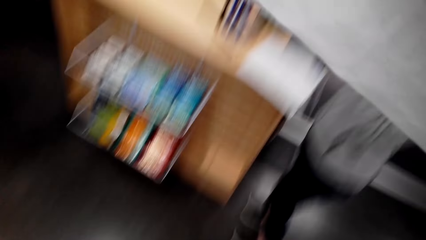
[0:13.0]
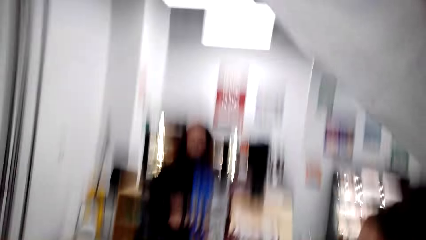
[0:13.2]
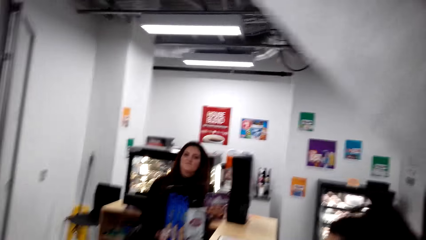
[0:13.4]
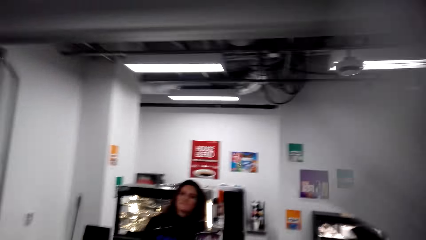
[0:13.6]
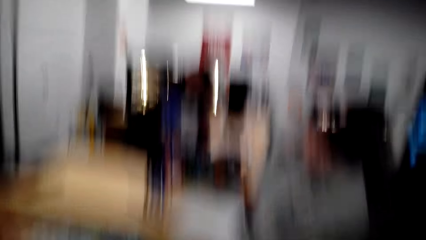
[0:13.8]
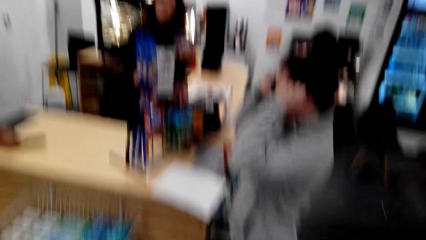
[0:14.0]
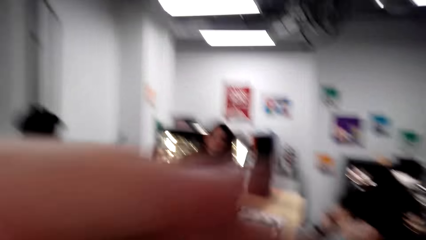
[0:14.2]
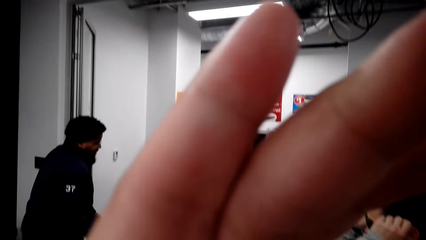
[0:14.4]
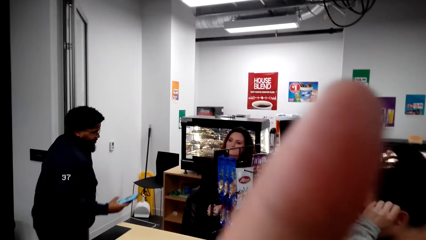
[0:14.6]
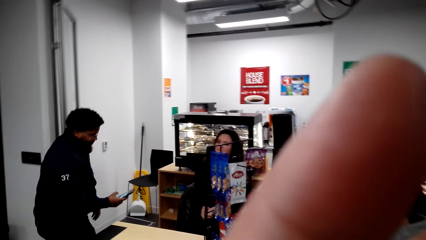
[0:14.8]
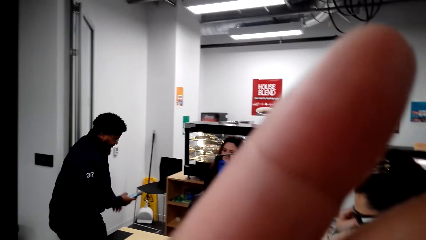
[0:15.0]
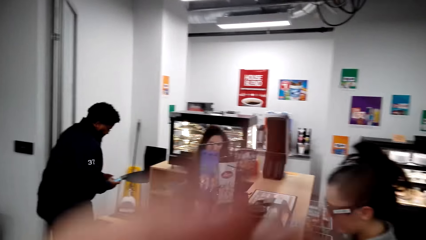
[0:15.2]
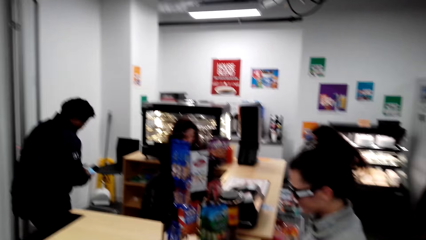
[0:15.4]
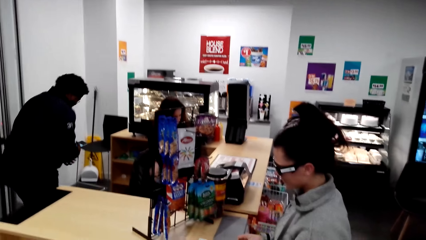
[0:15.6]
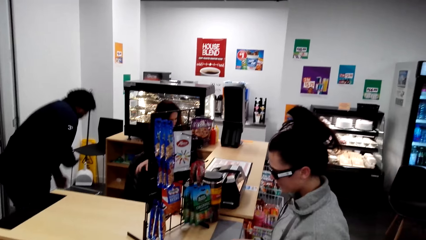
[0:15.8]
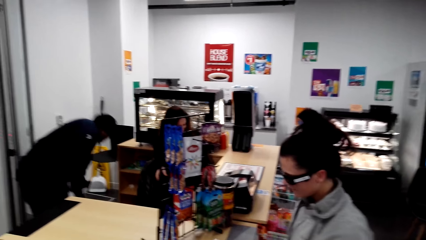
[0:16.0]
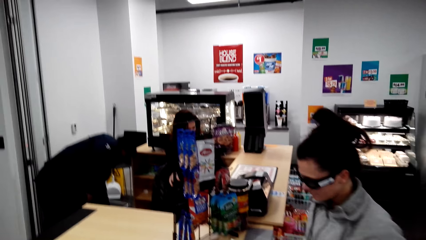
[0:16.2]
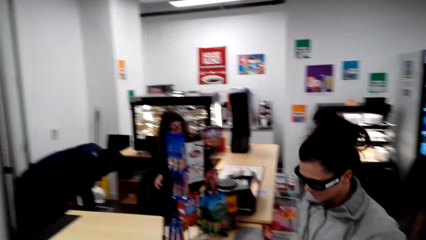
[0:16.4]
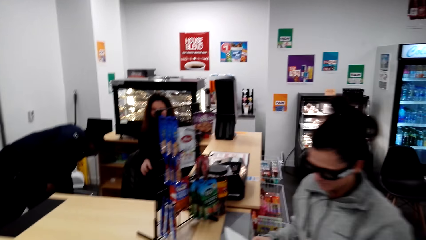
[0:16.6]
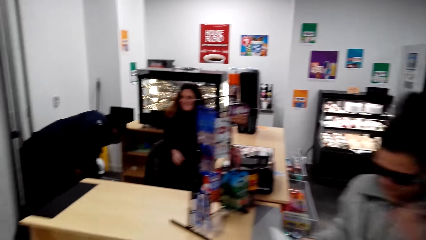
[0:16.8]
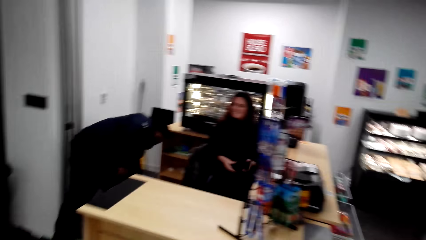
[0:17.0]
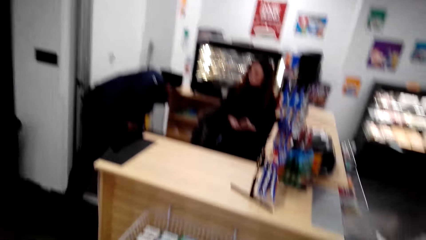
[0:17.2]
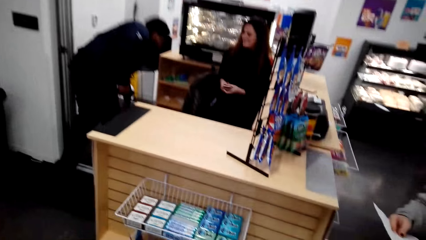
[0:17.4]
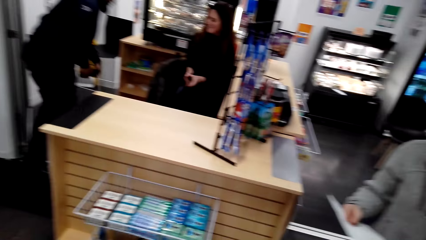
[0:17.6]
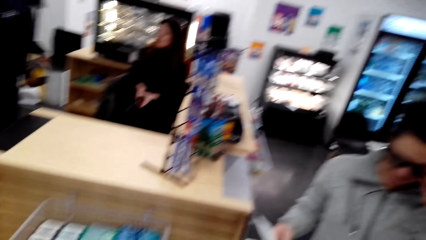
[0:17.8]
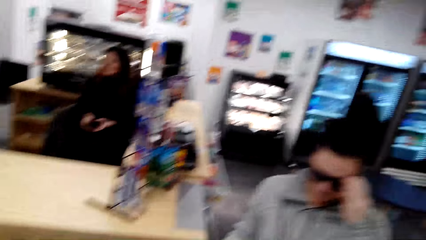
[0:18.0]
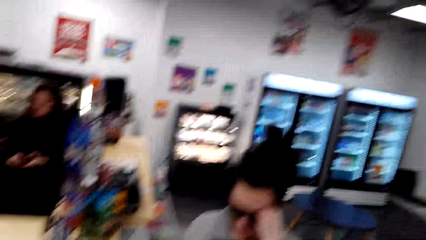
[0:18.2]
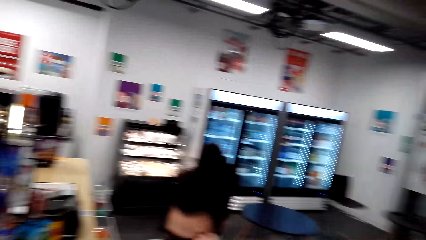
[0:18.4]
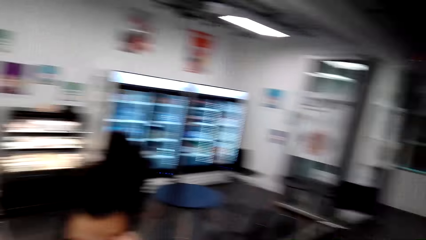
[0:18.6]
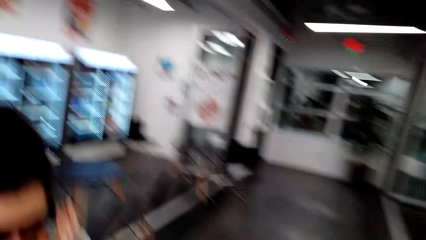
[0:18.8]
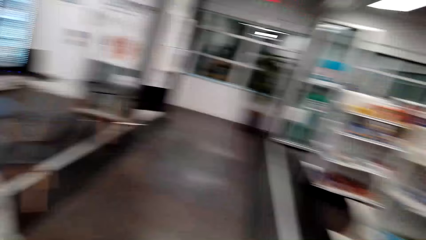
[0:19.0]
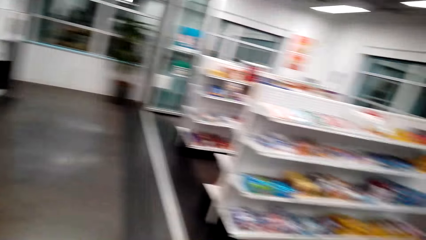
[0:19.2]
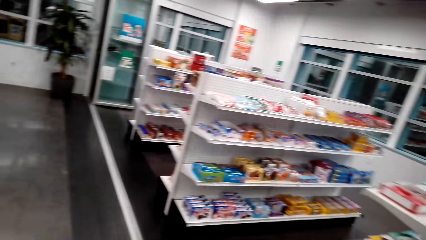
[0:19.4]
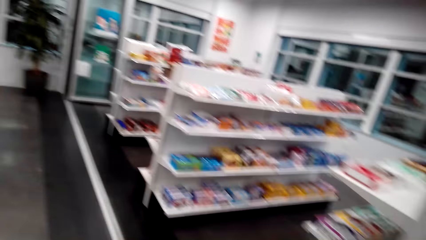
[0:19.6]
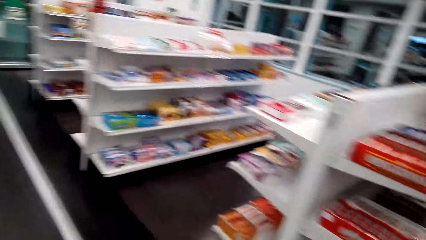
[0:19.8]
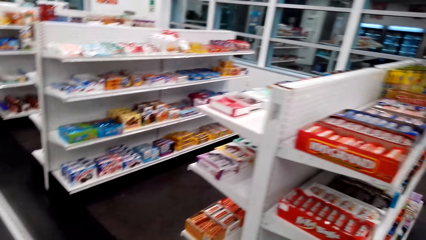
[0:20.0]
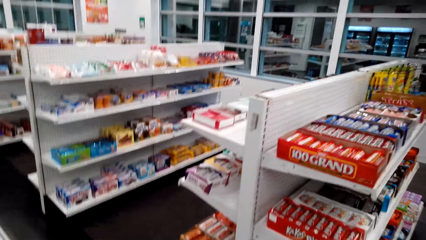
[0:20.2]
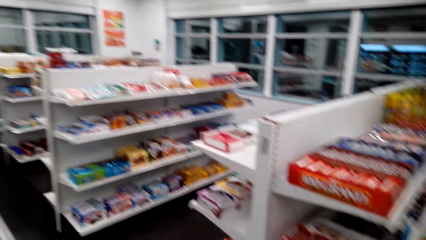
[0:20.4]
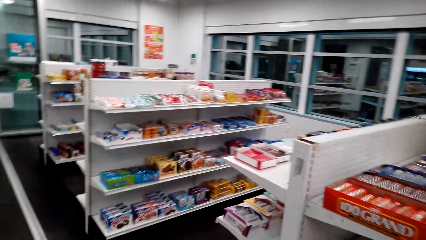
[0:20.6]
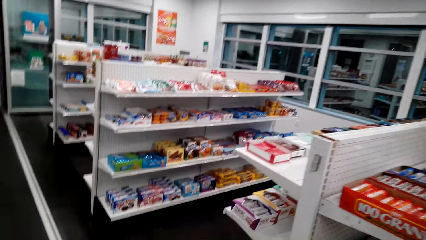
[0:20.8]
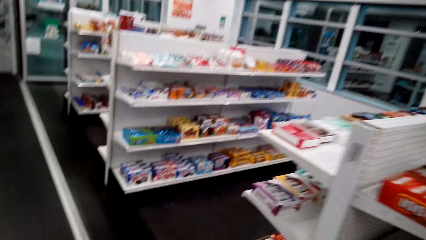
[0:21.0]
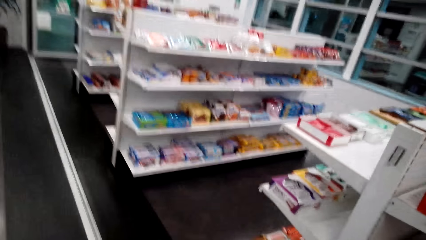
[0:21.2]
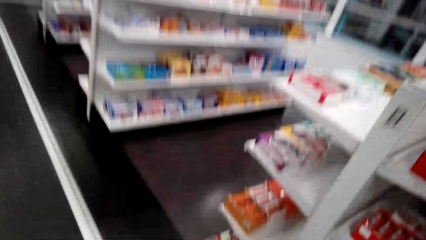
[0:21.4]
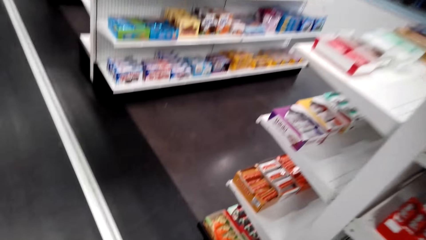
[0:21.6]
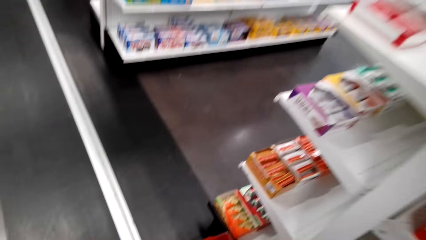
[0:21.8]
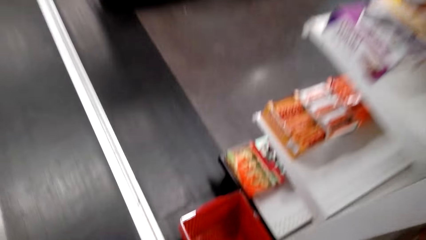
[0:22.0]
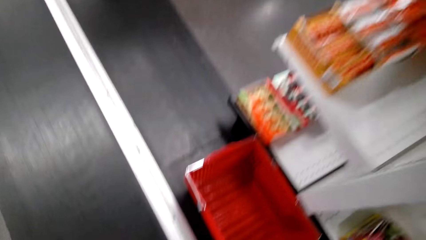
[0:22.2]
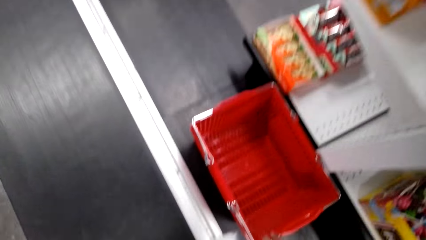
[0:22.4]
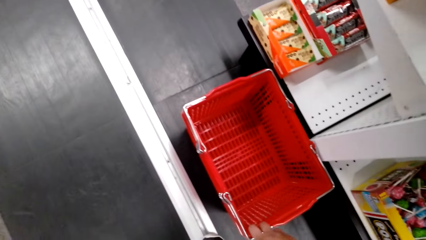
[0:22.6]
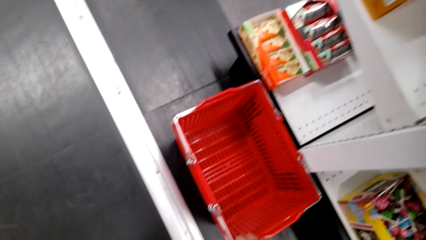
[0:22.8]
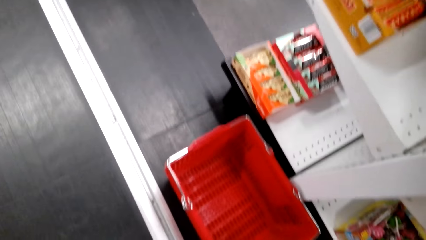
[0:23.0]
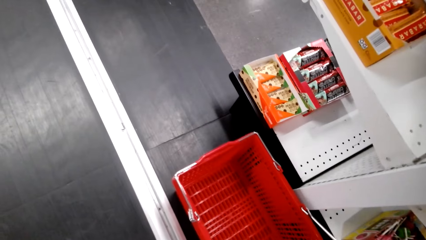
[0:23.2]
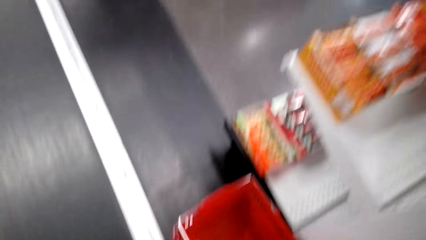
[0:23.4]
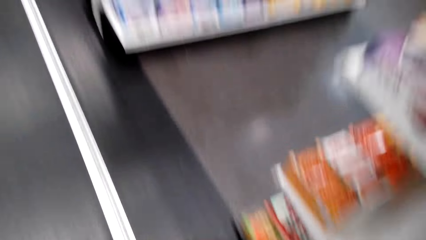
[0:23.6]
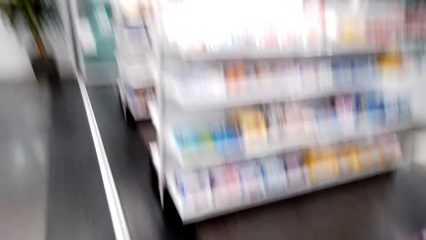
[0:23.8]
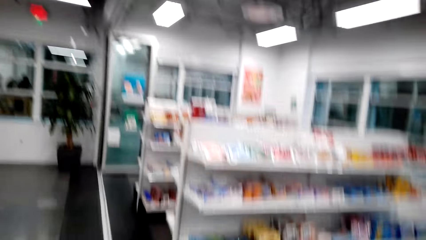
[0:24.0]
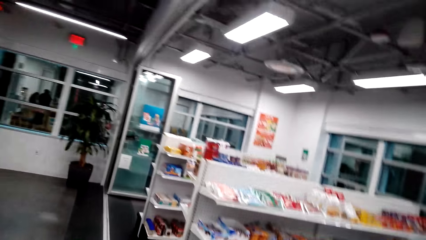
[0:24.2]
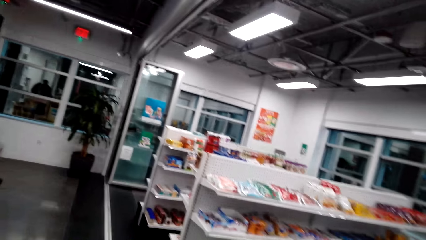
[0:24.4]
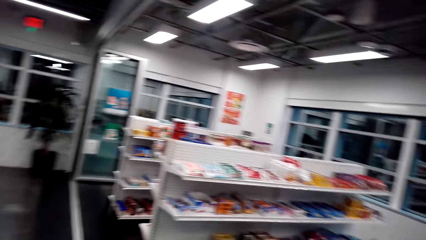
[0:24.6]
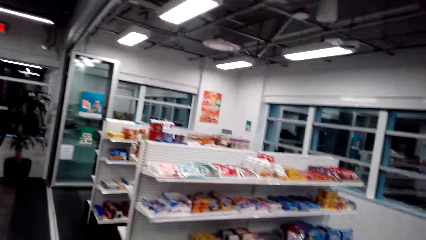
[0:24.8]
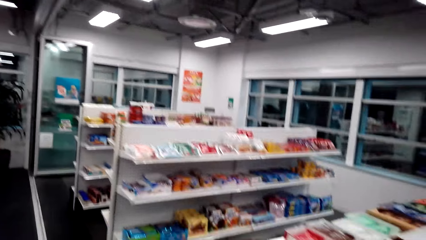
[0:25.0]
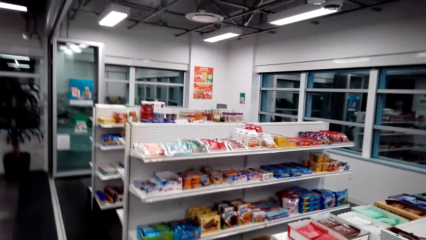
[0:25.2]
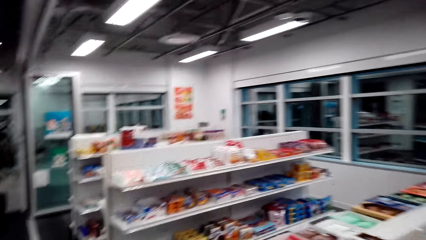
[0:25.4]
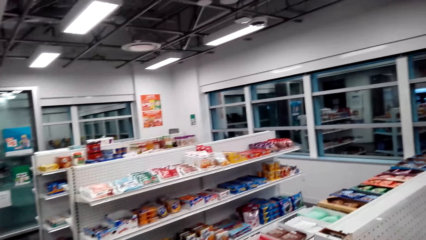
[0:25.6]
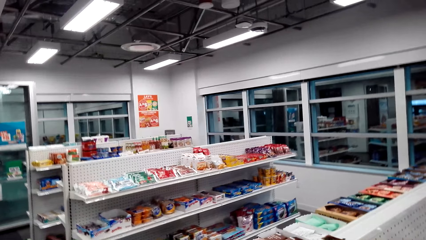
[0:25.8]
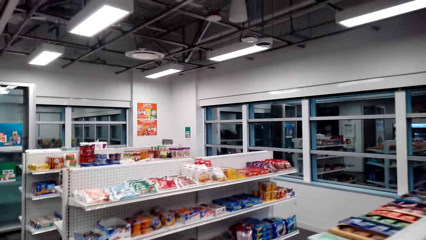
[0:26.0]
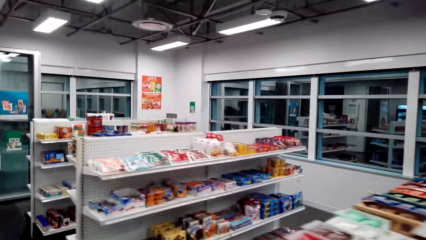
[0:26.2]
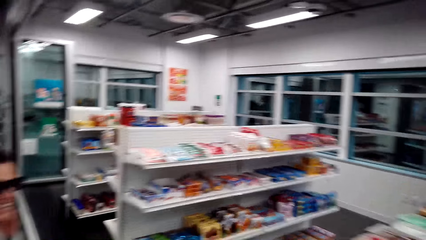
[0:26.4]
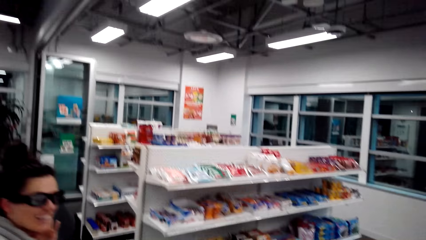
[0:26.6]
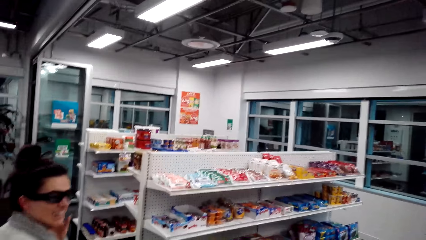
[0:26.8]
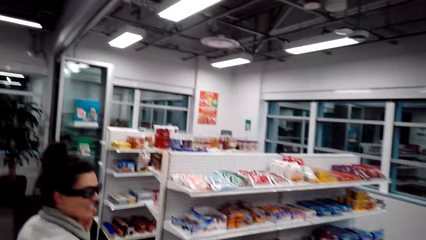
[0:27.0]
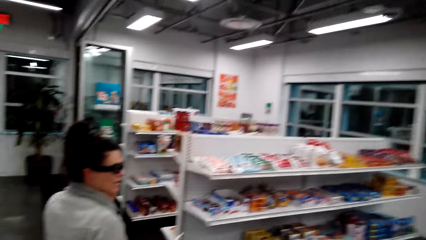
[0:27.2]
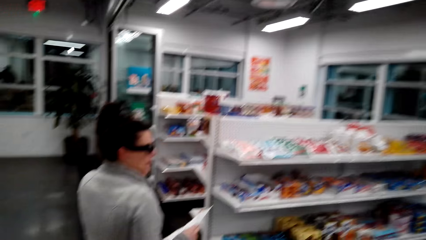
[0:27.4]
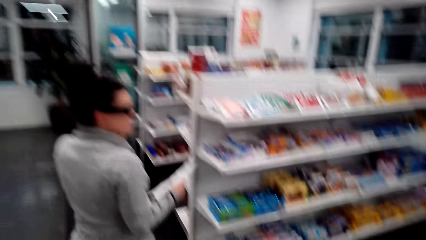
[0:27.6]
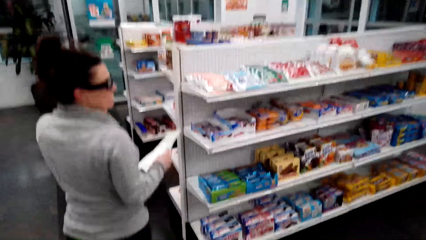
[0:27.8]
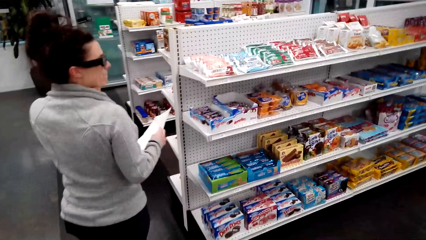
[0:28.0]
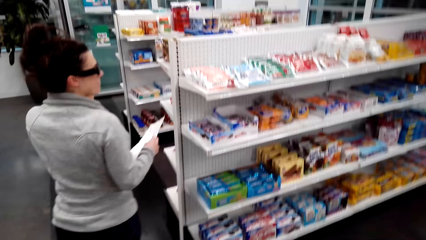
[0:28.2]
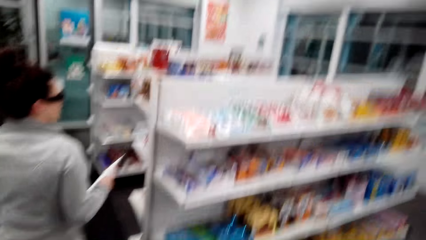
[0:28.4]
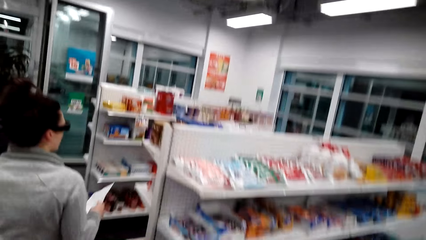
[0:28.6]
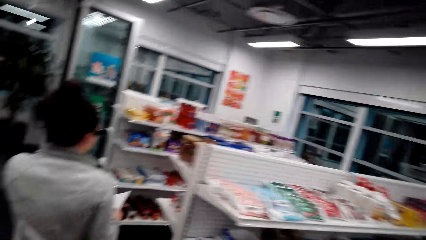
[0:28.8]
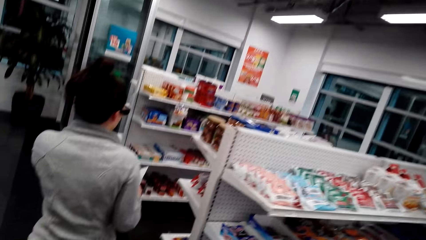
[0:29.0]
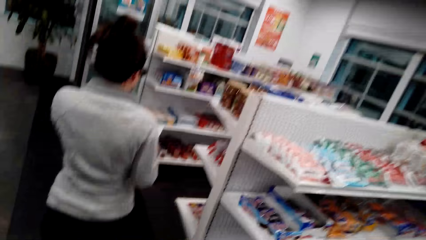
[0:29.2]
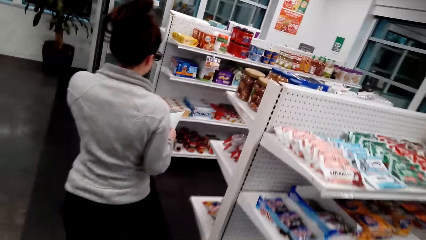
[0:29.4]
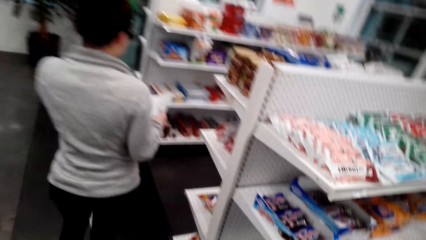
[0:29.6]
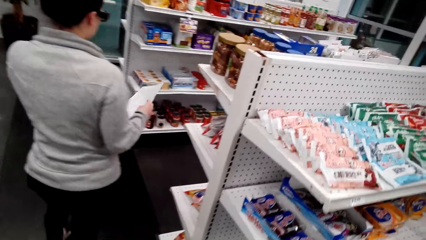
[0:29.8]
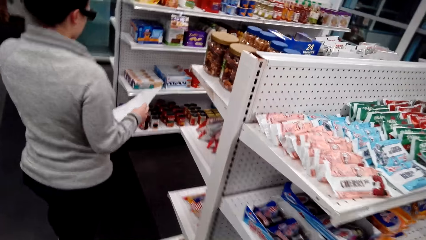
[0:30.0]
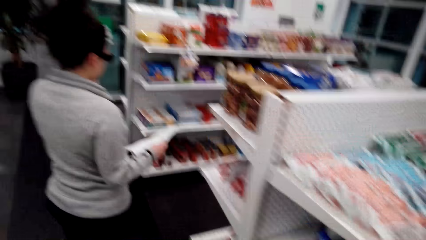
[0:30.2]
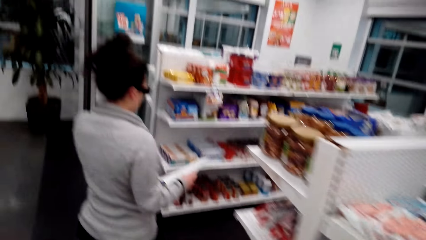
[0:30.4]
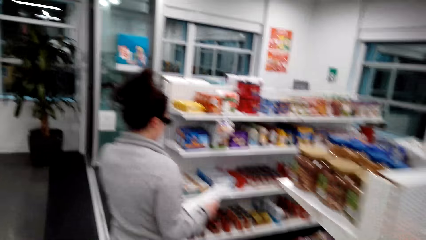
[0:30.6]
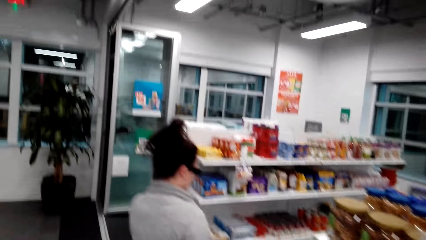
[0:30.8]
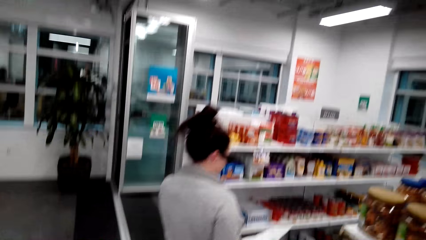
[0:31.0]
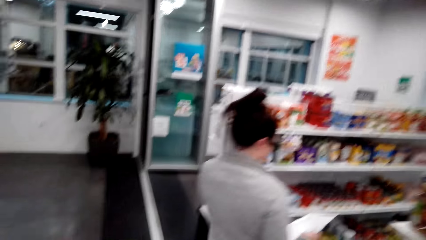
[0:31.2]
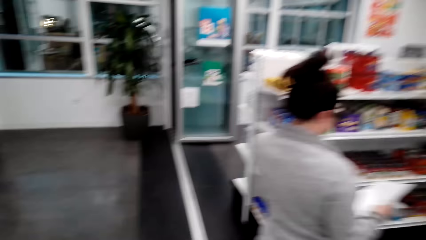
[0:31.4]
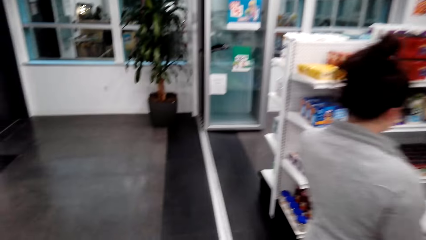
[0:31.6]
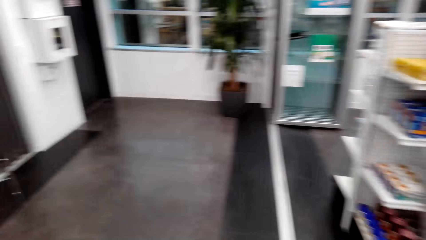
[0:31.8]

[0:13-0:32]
The camera wearer places a hand on the camera. They walk in the store. They bend. A woman walks in the store.
